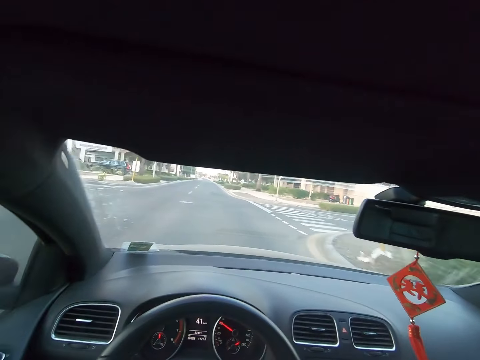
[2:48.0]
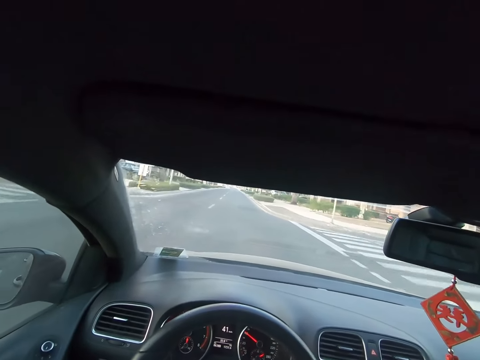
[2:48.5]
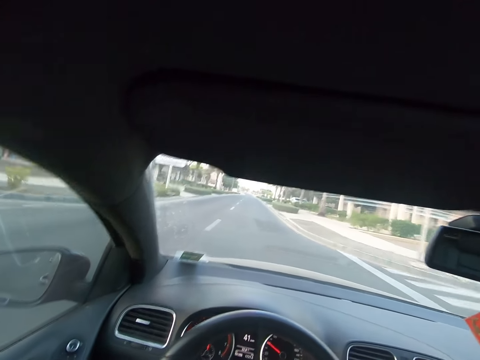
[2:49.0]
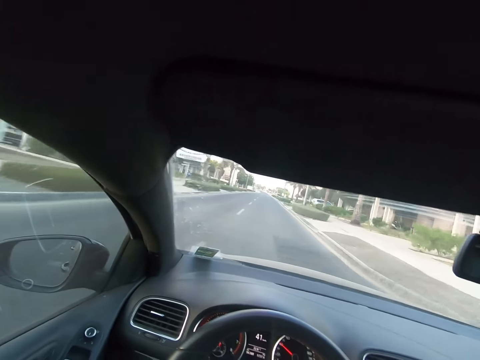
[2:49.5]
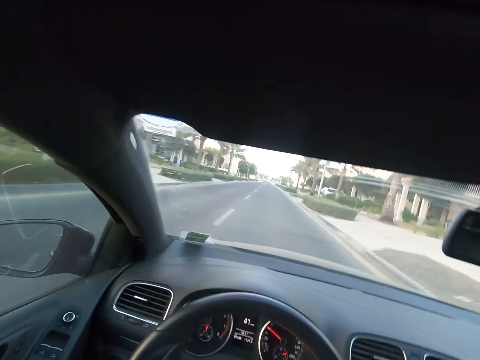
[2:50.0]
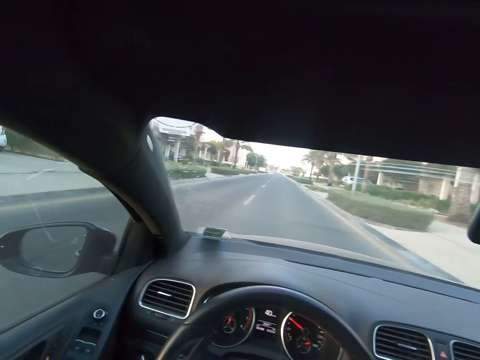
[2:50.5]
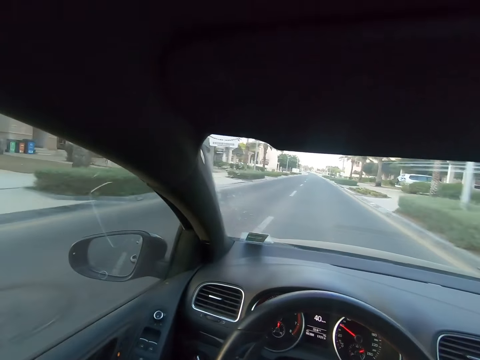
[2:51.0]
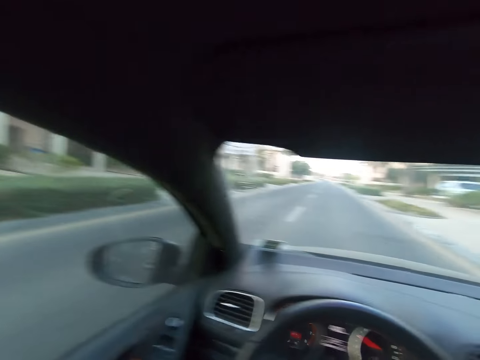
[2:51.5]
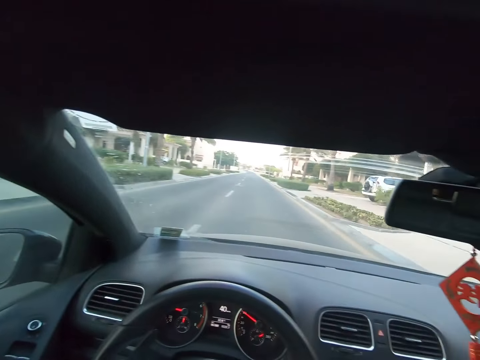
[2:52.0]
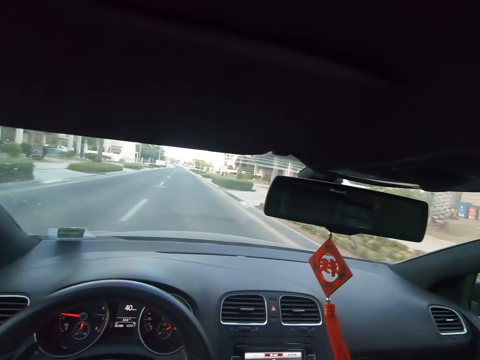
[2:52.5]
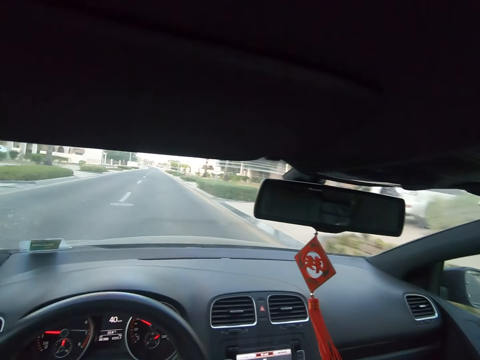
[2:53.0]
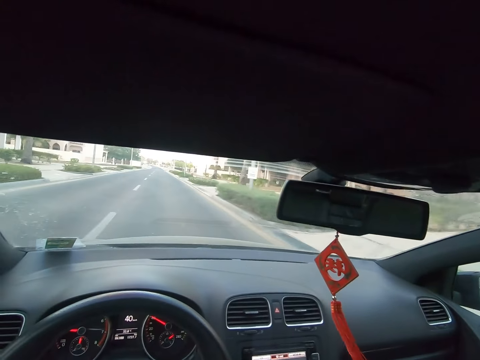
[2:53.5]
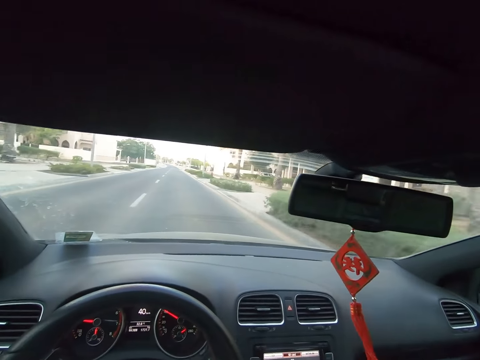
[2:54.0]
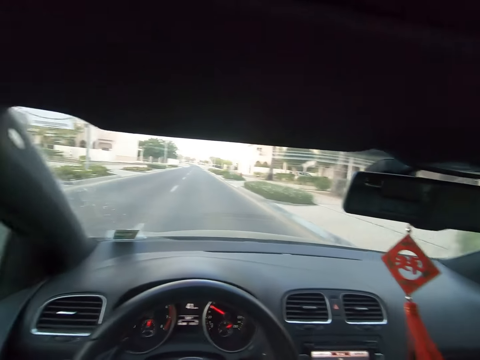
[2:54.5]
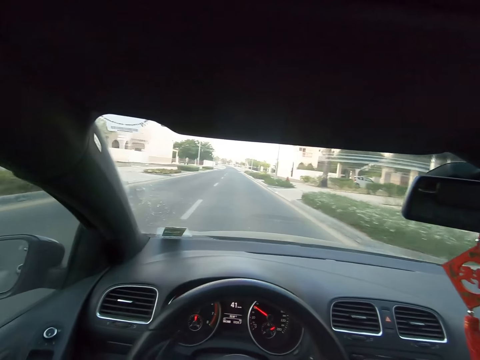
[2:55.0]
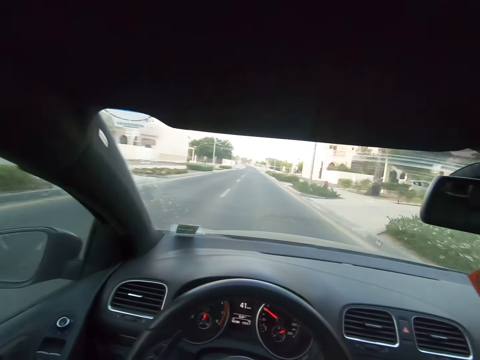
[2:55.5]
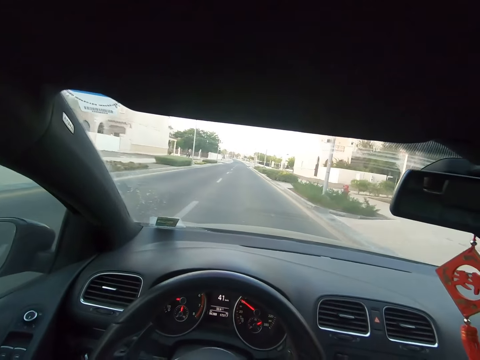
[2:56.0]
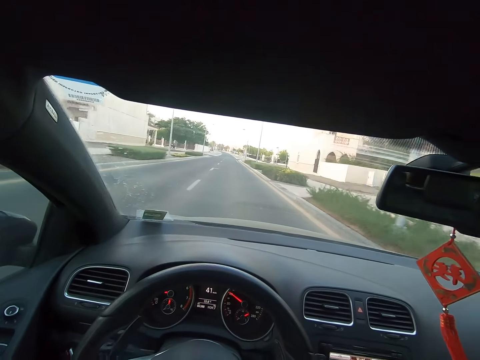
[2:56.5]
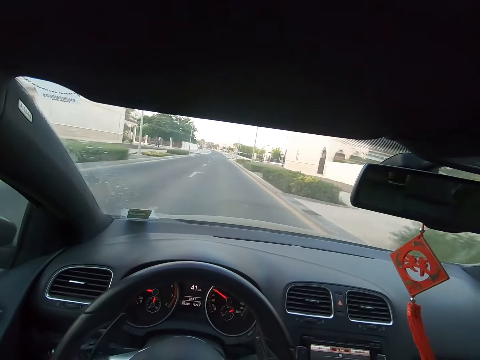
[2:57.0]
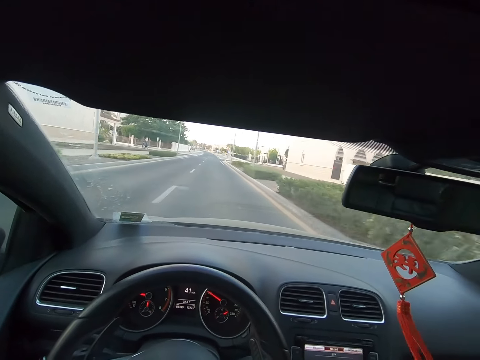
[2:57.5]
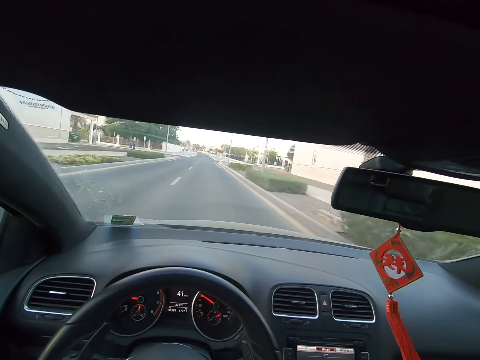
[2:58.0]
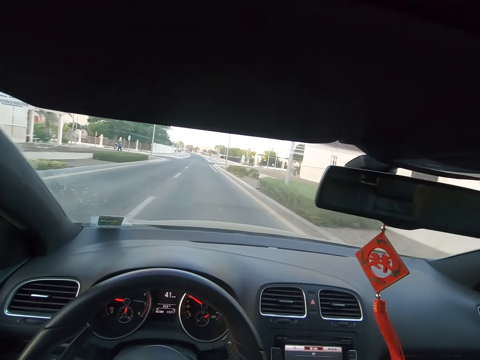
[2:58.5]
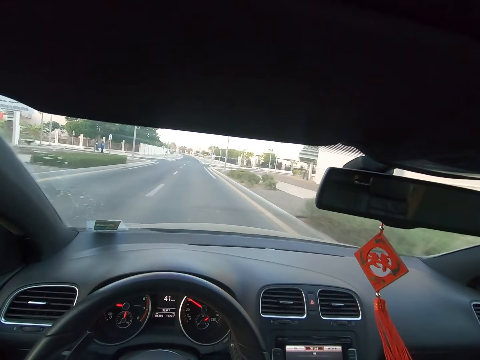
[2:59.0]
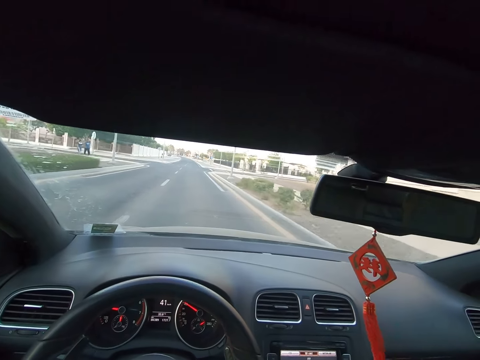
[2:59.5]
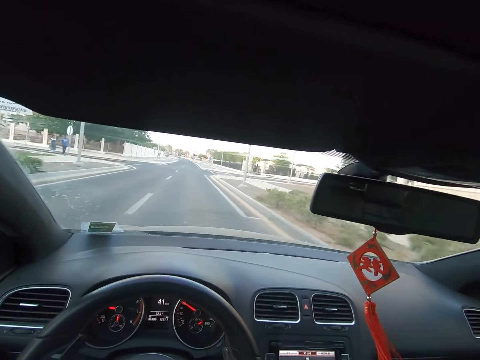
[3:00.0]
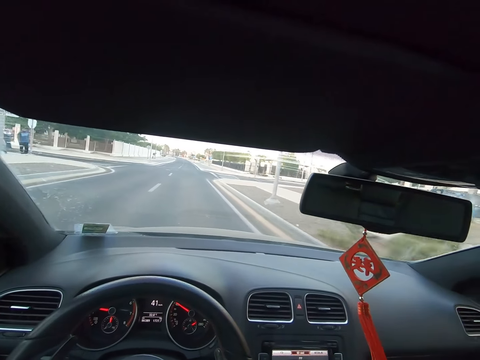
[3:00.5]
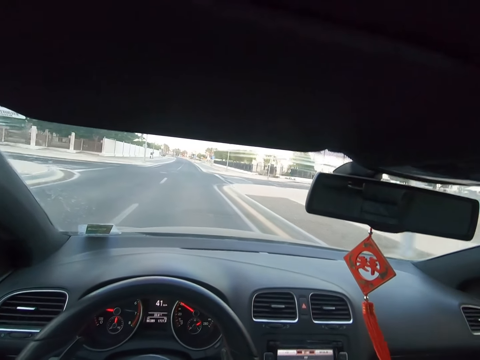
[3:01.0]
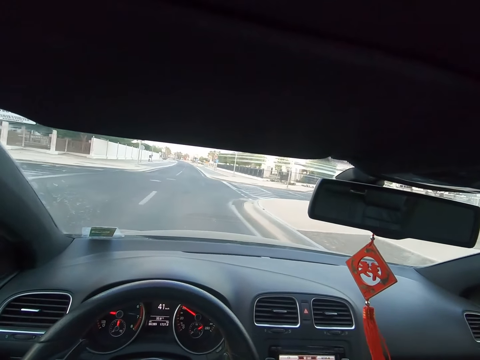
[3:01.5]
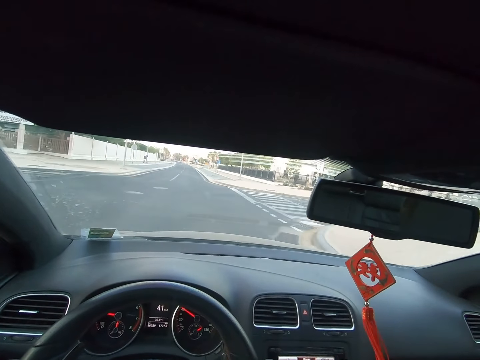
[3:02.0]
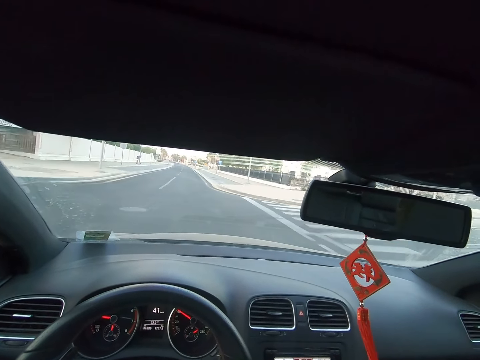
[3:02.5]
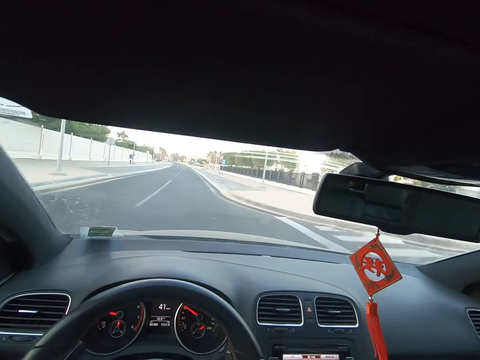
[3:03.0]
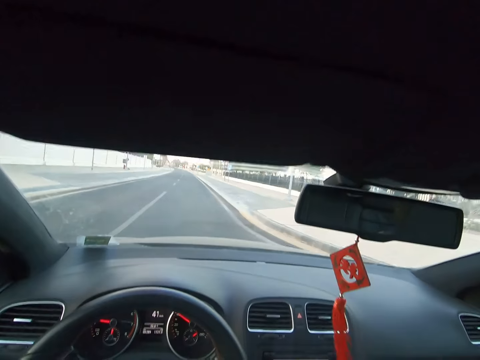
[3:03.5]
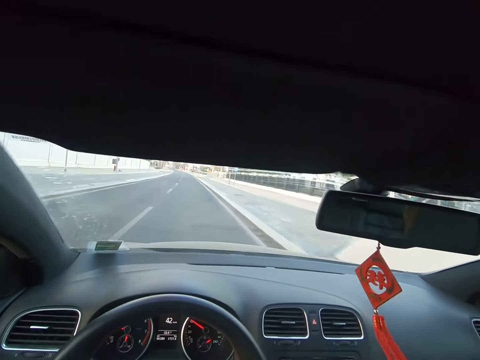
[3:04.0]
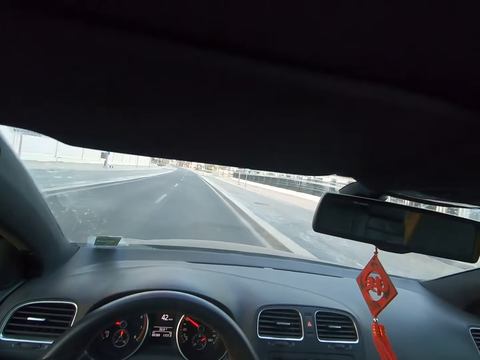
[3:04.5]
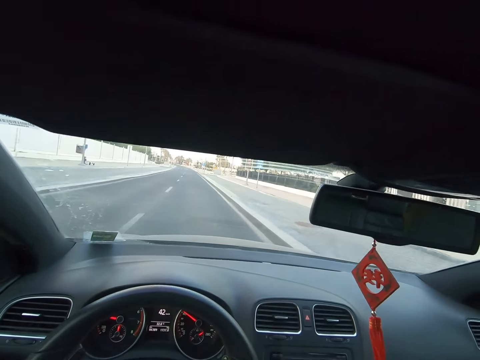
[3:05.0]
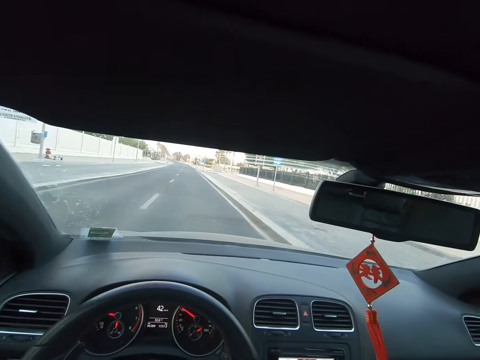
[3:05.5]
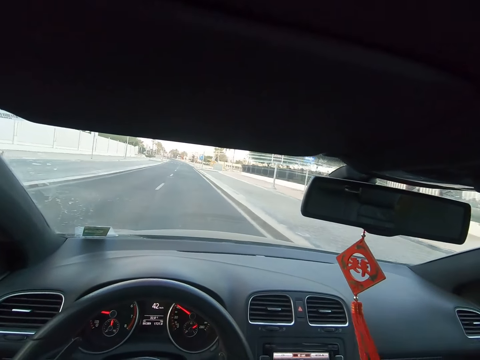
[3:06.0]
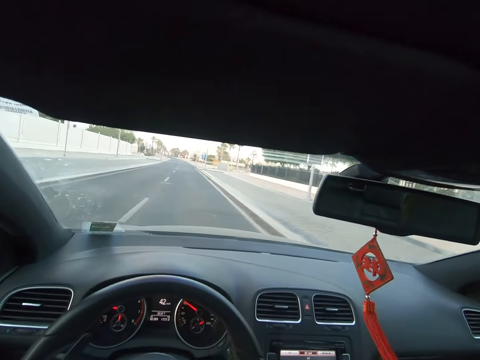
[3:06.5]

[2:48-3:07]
The camera wearer looks at a side mirror. They drive a car on a road. A man walks past the camera wearer. A lady walks past the camera wearer. The camera wearer drives the car on the road.

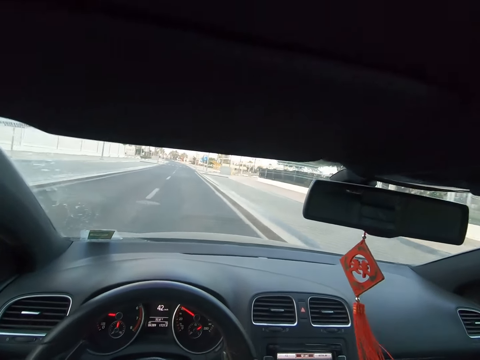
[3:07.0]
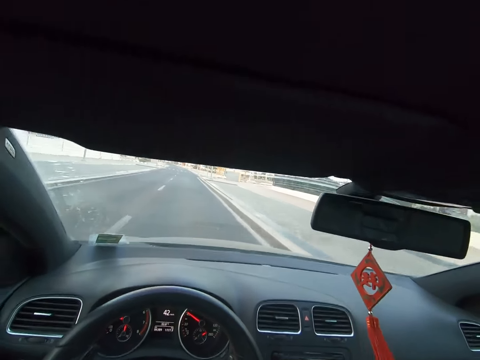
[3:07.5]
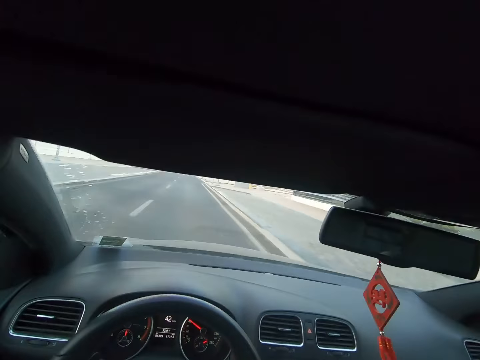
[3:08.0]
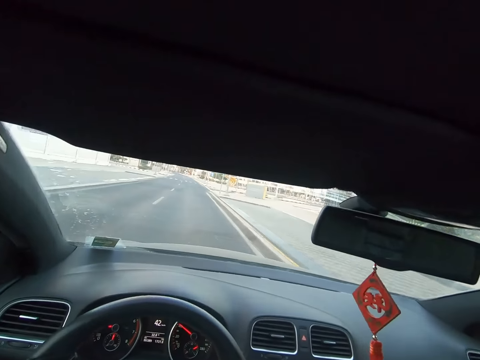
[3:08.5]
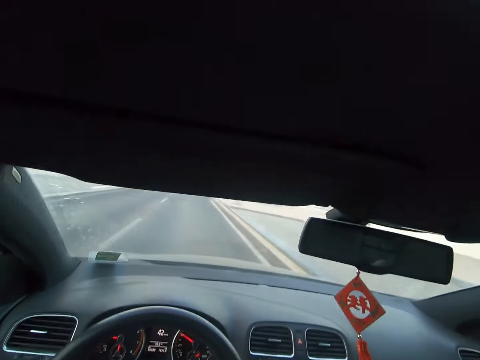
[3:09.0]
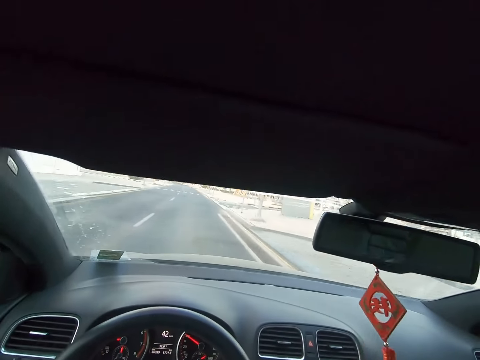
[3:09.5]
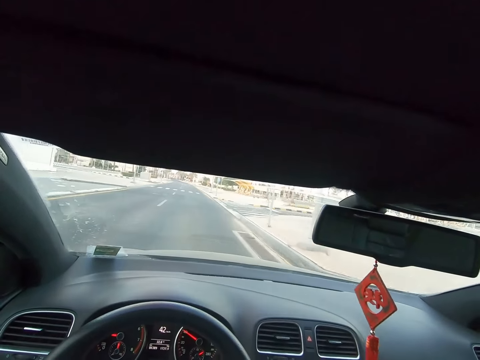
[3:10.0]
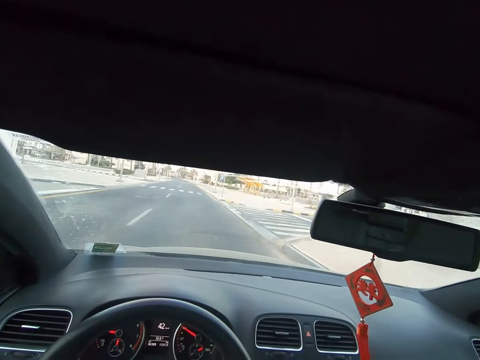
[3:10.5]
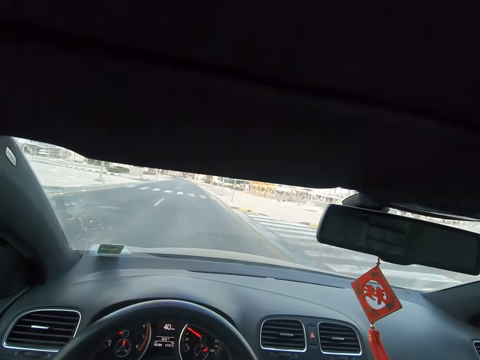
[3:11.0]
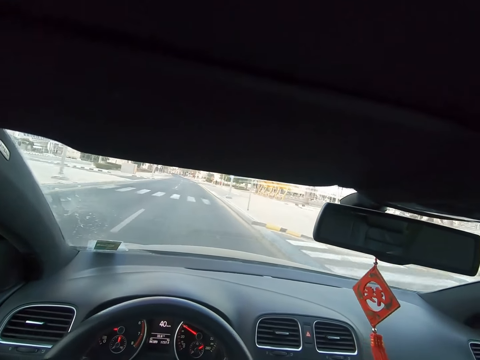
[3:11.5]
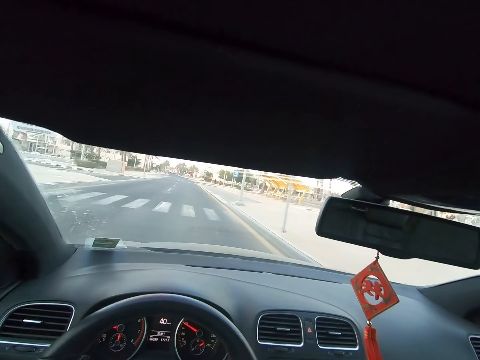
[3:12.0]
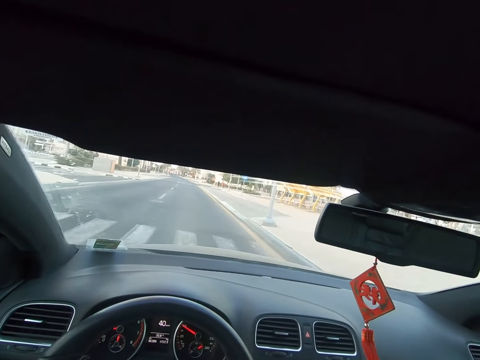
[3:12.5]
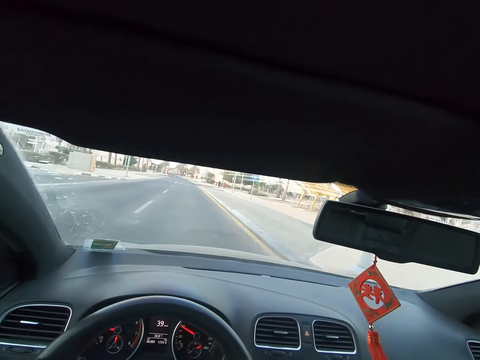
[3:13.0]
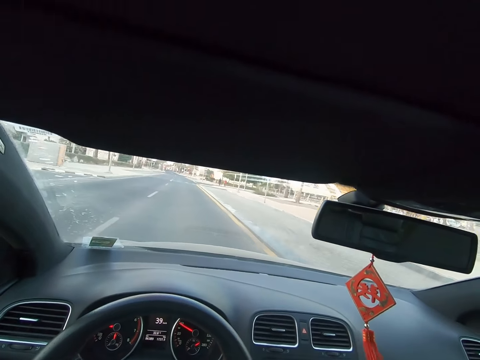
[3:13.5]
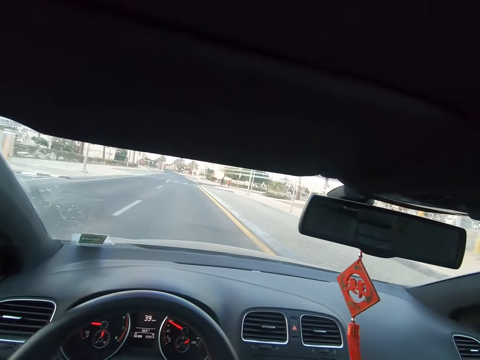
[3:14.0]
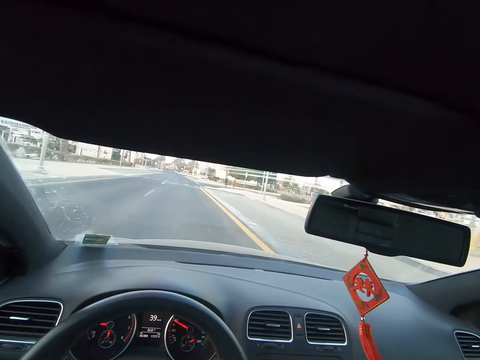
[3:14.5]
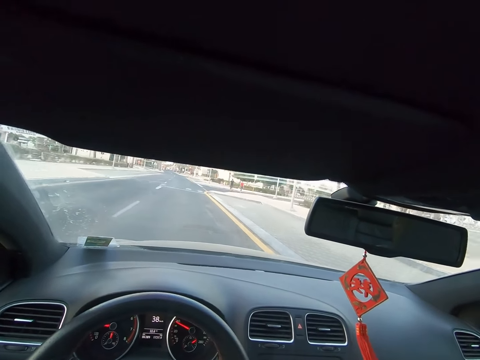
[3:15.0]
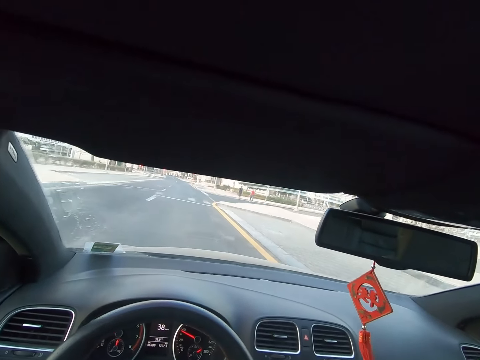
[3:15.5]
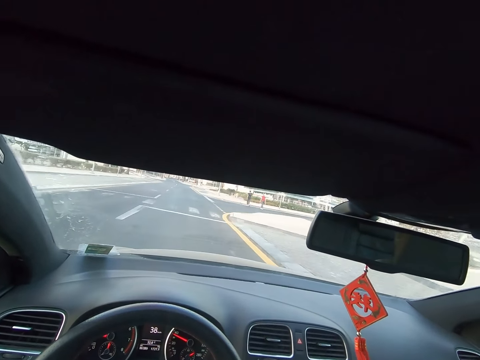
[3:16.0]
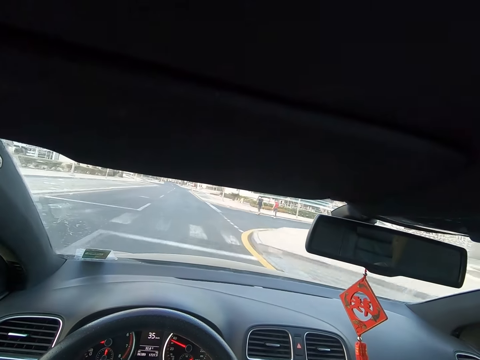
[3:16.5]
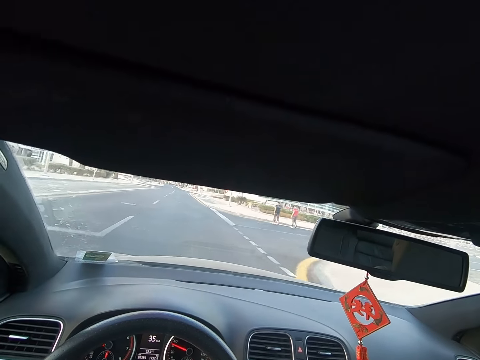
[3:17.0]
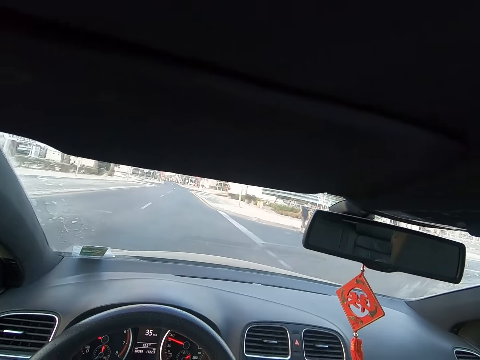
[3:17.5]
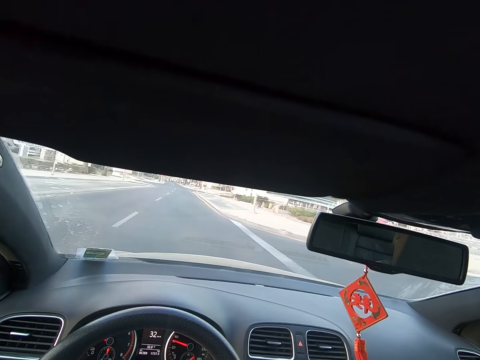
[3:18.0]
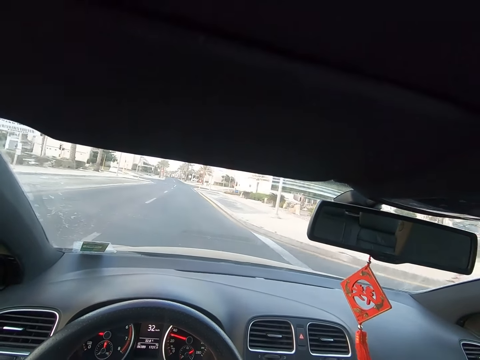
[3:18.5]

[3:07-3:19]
A man walks past the camera wearer.
